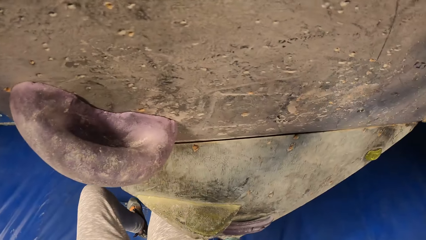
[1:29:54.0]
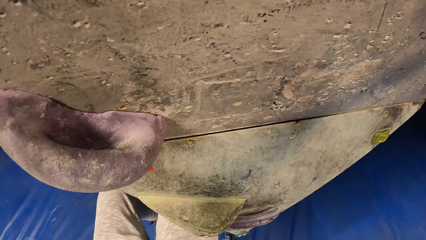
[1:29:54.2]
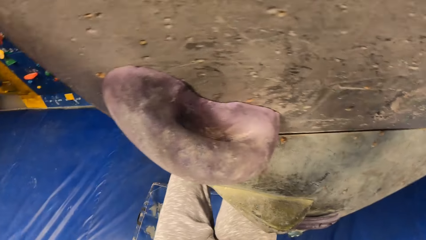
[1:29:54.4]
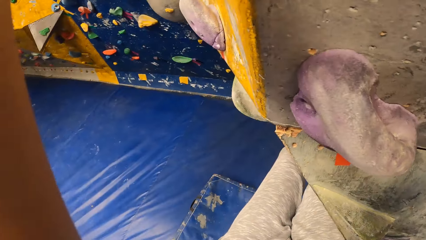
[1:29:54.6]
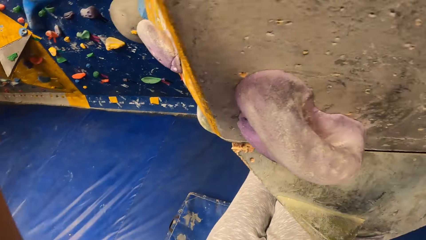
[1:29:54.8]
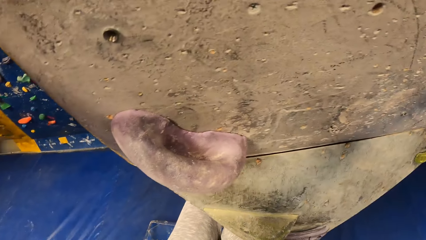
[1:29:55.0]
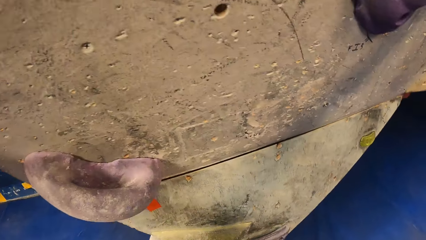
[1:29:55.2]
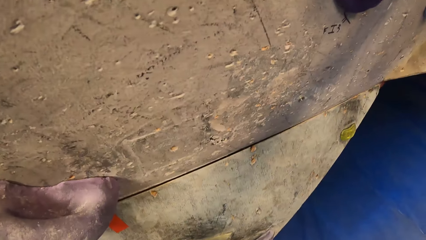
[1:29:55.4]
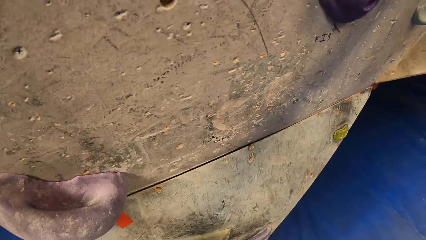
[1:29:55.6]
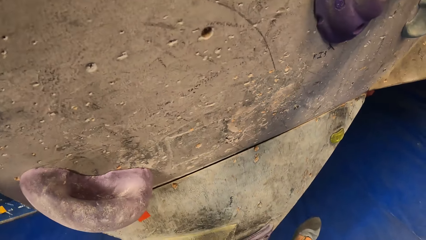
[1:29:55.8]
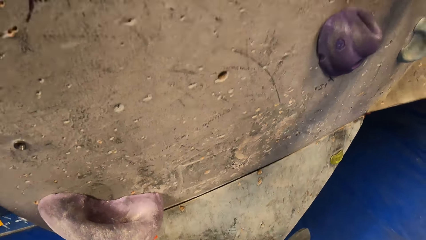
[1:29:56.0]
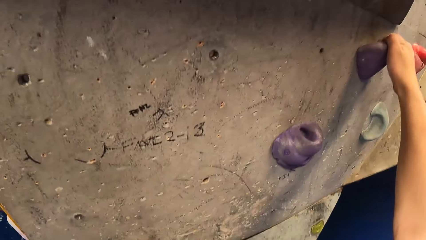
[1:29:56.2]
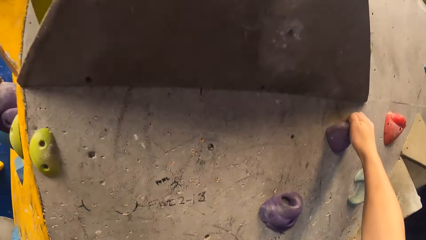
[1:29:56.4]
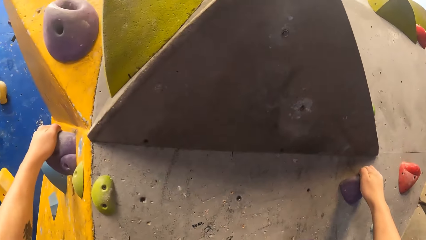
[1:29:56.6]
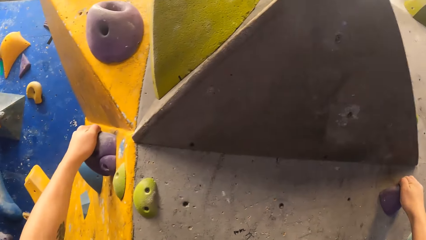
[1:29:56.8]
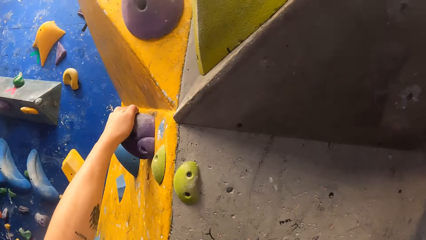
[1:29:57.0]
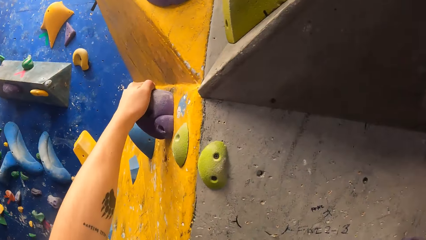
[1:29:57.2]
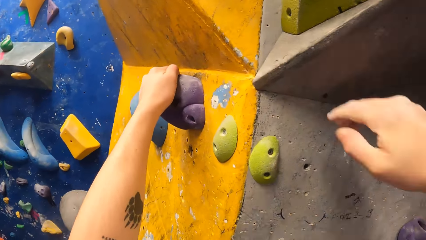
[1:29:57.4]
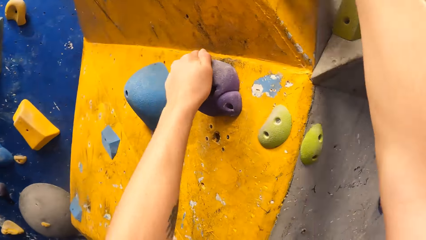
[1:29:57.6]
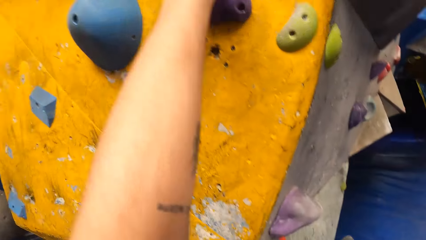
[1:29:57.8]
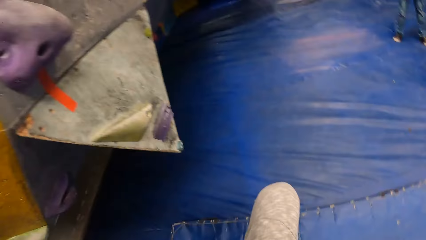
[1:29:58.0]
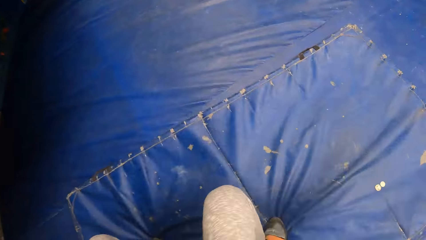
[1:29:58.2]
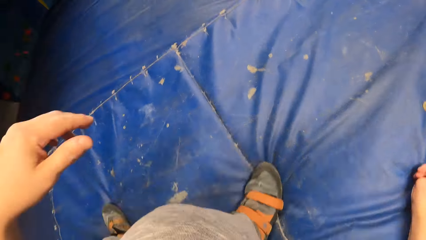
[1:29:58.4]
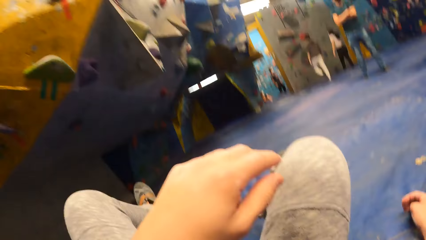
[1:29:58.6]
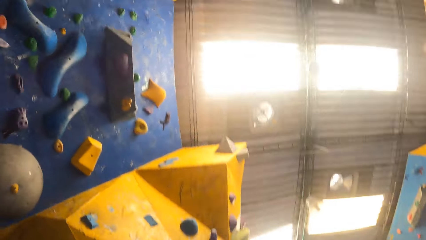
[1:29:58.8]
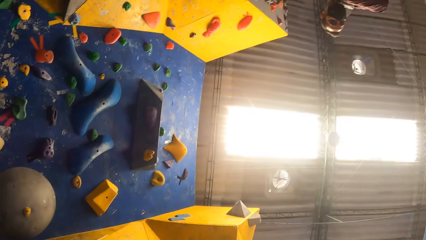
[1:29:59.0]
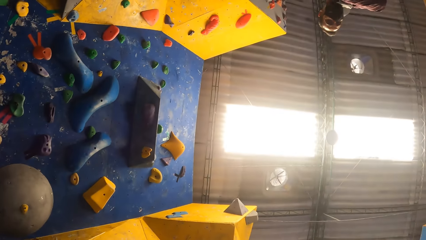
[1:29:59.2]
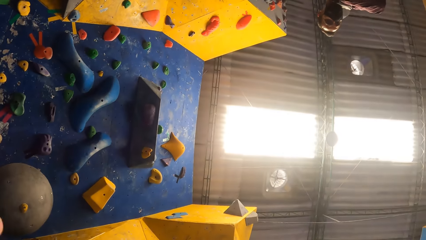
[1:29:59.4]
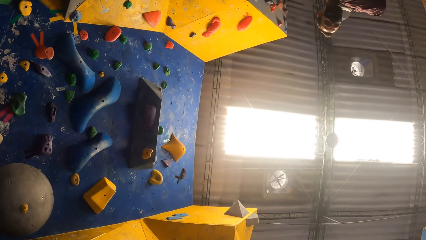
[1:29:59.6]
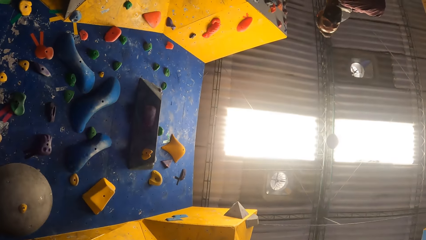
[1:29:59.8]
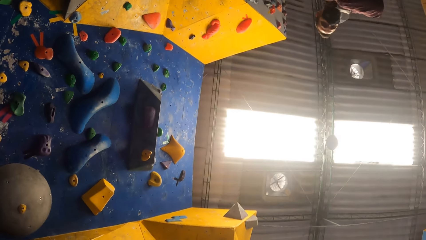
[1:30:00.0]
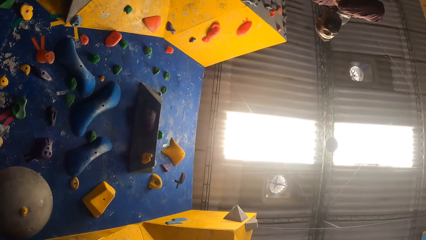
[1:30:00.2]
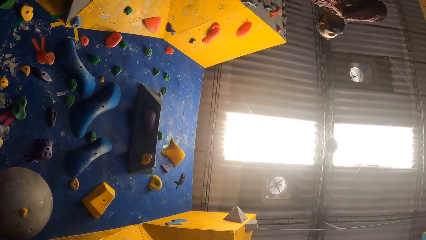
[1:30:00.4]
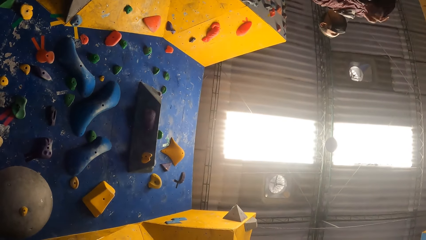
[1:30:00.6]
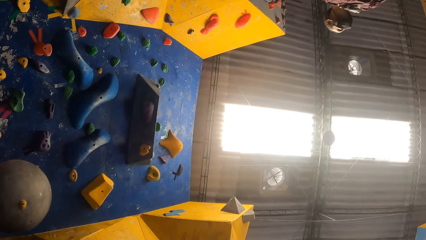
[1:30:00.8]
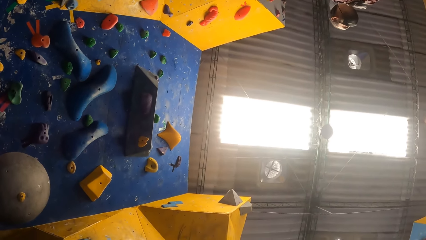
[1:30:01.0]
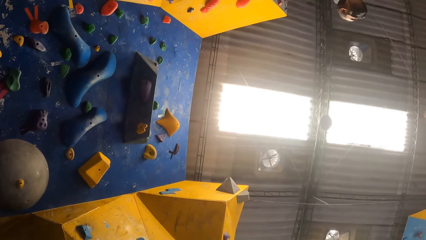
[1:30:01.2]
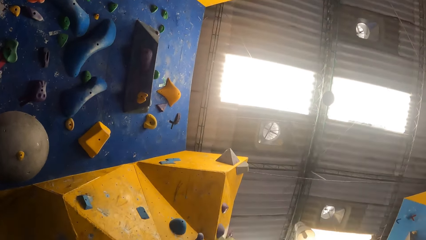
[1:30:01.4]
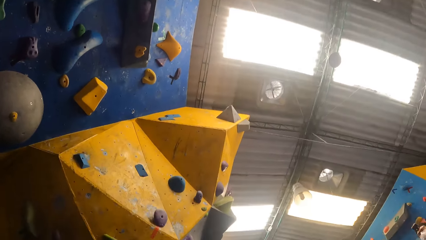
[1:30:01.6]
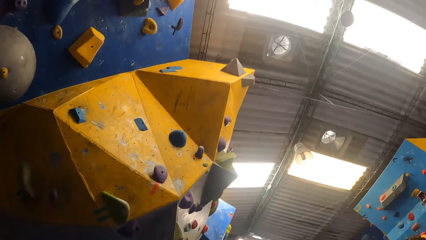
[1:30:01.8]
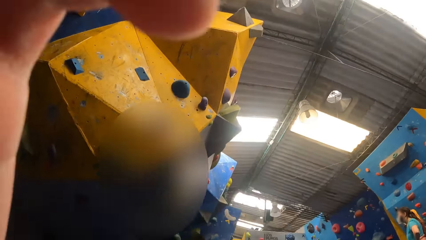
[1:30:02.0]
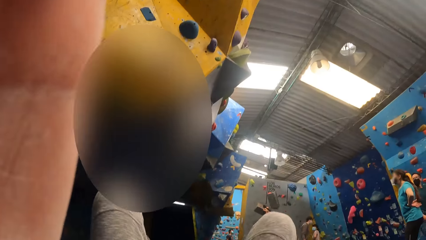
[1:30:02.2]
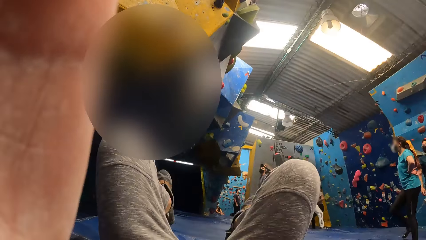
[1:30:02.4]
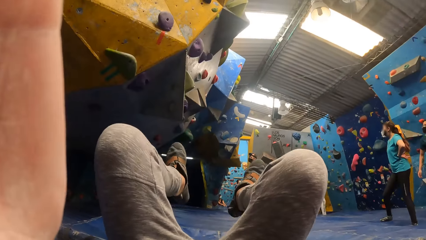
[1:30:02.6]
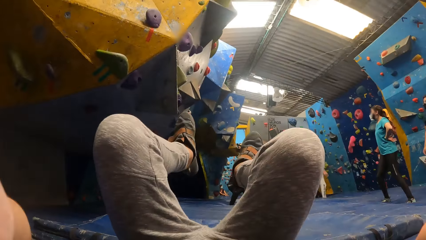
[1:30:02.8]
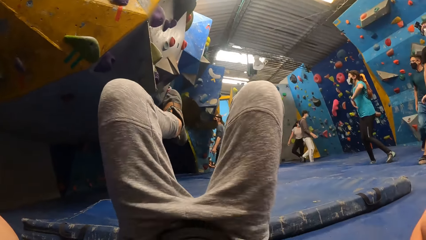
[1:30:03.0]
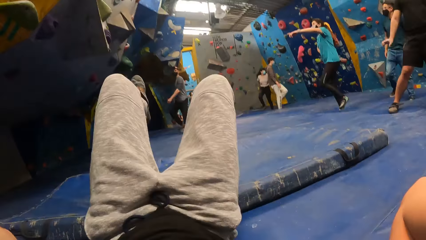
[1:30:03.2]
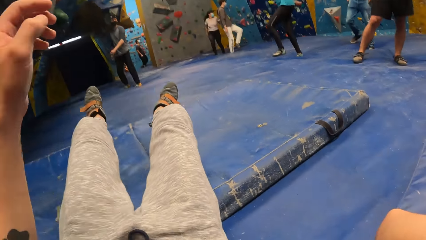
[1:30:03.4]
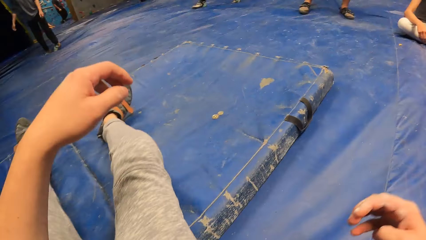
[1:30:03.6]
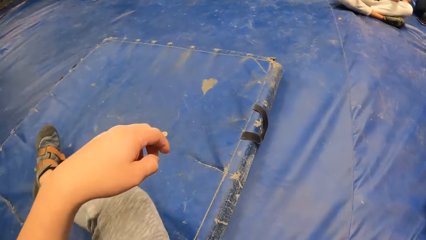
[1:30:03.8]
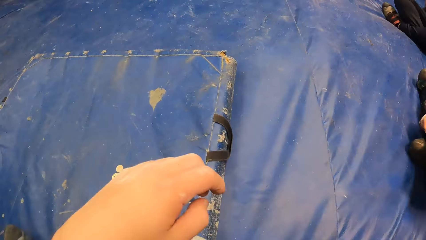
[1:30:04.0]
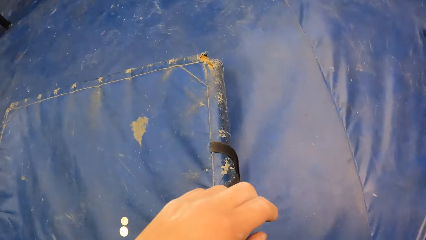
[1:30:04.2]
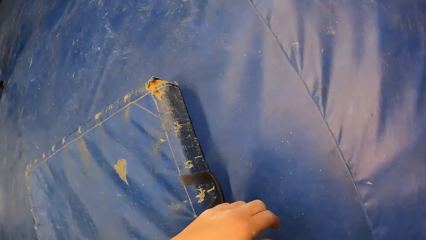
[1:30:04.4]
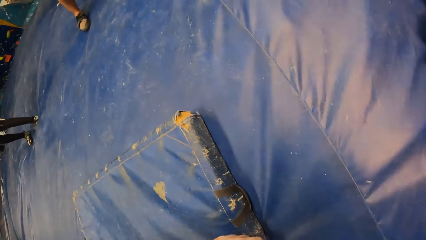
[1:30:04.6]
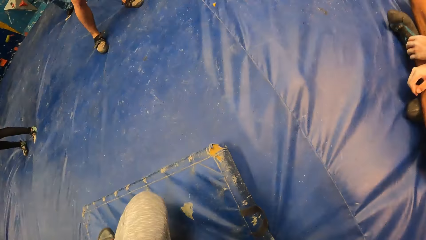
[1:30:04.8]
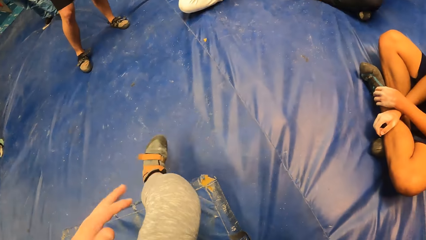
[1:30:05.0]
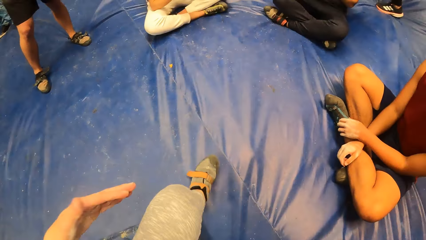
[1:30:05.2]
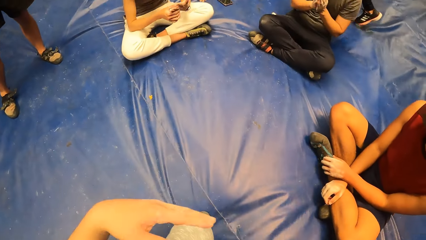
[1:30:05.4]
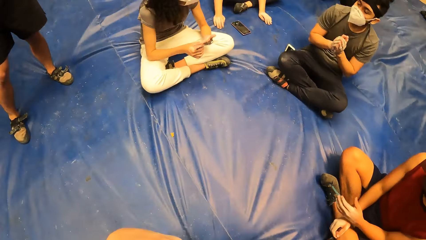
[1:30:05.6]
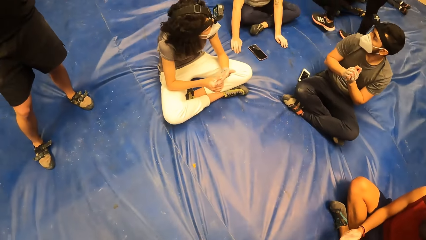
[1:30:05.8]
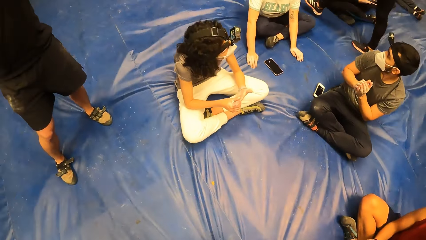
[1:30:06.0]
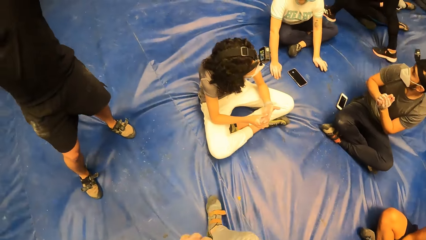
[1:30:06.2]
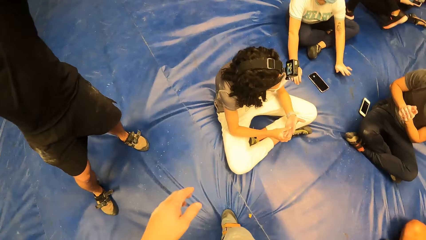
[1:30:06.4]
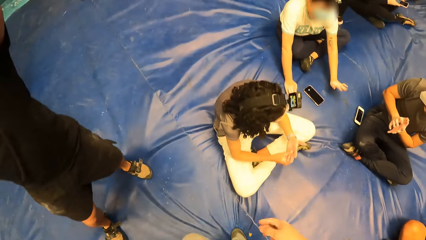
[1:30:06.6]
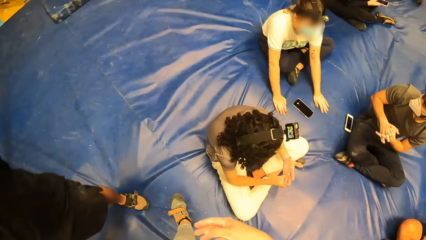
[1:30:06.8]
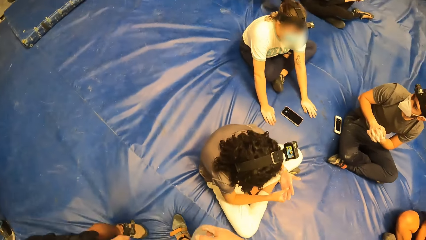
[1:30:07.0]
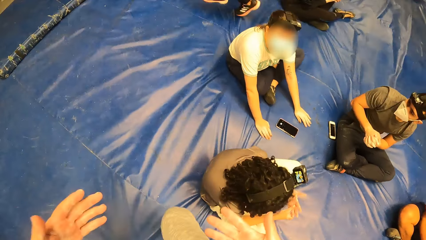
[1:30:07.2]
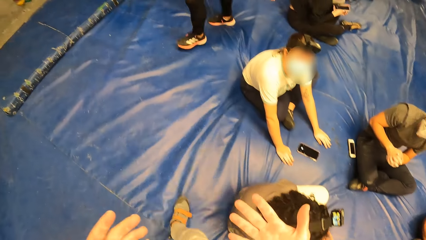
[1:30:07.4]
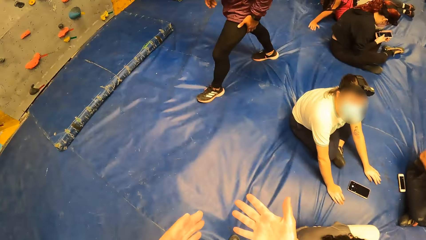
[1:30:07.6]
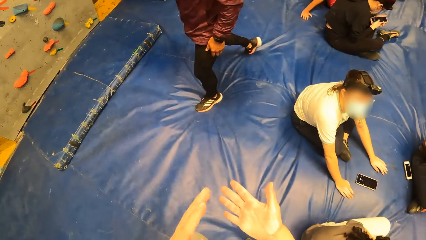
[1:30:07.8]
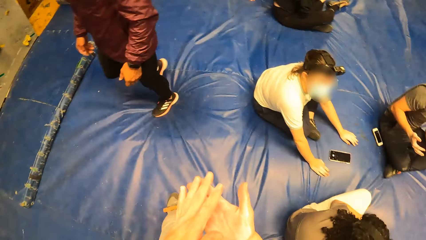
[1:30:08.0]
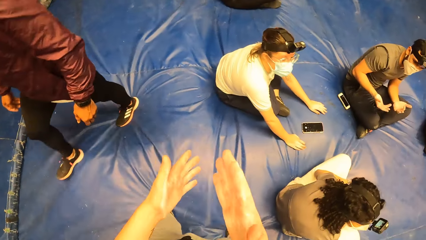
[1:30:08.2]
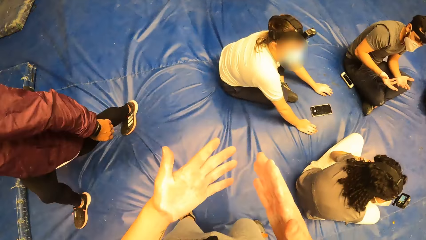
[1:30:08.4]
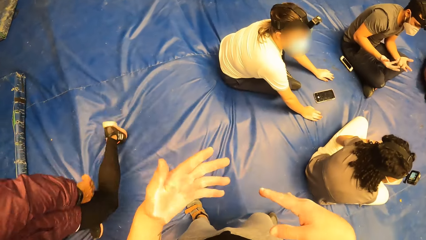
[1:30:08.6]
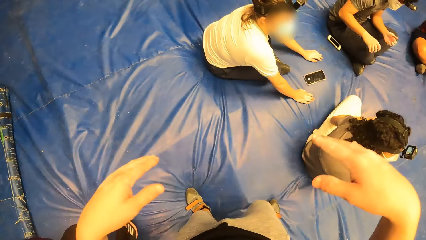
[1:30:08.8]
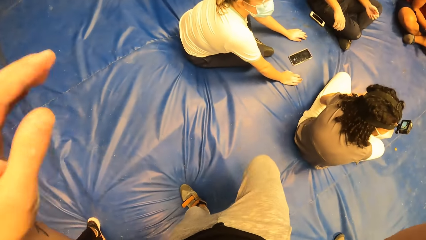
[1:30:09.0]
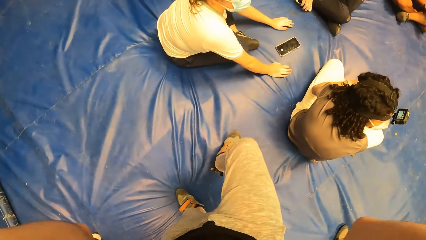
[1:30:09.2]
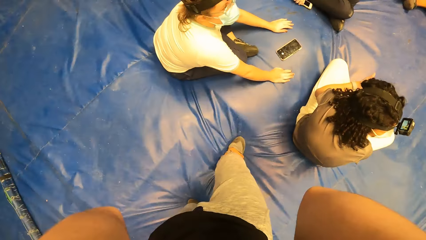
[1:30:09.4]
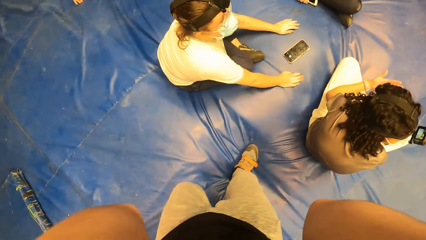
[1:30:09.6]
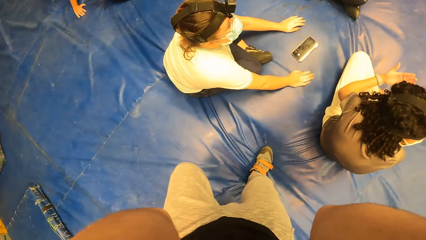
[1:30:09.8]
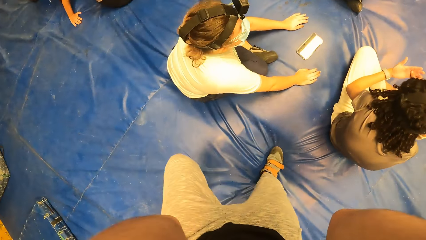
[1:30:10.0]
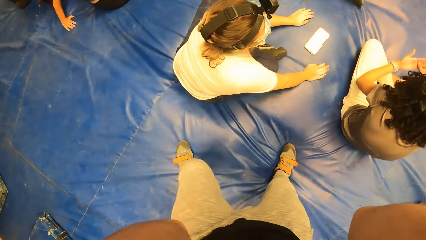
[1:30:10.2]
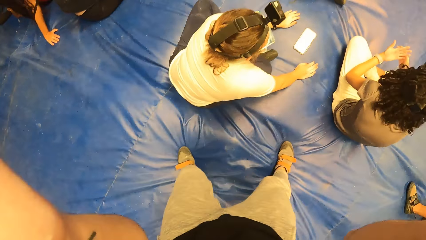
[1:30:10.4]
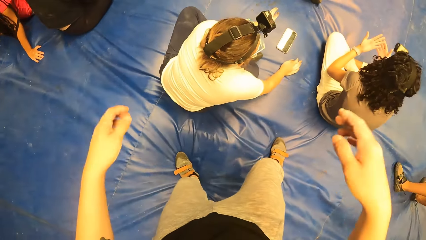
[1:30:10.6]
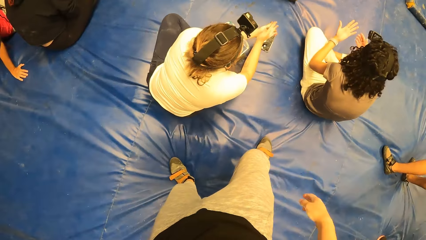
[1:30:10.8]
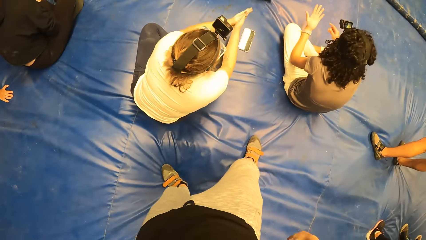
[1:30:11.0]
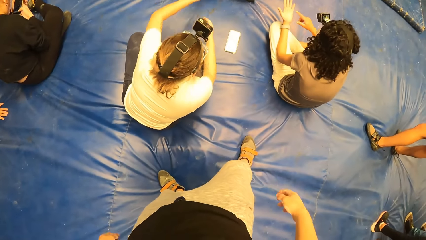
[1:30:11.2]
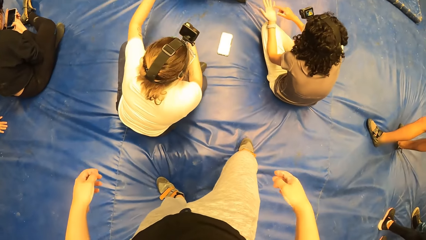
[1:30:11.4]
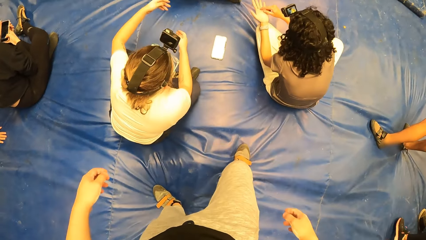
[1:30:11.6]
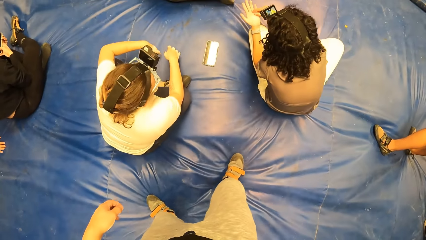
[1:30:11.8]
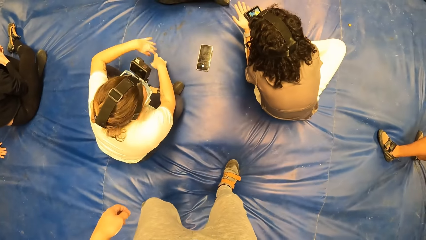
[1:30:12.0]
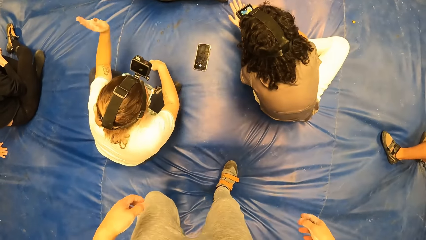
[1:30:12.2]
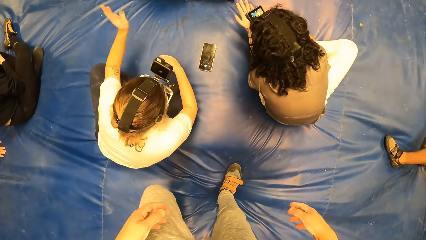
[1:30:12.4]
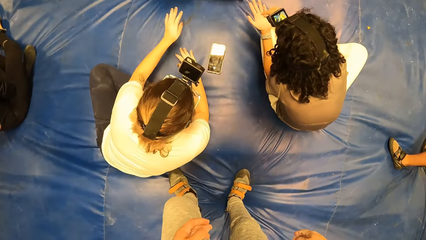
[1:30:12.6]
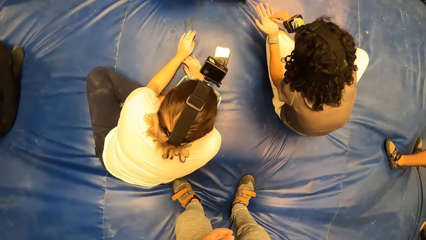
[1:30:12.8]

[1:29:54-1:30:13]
The camera wearer falls down from the wall. They stare around. They stand up. They walk on the blue surface. A man walks around. The camera wearer looks at the hands and lifts the hands.
